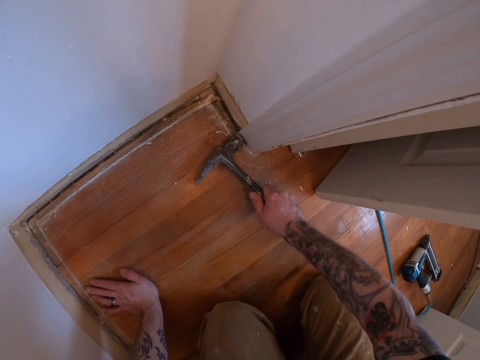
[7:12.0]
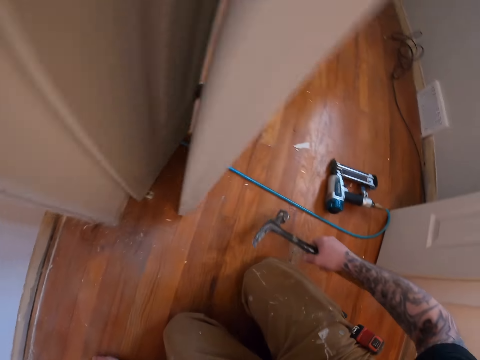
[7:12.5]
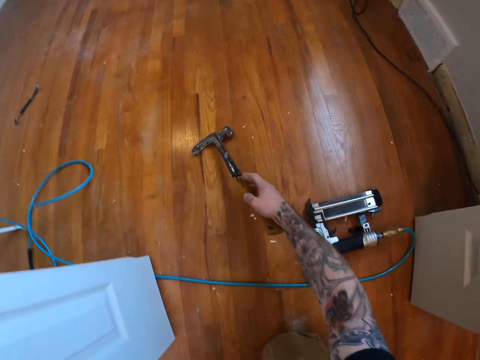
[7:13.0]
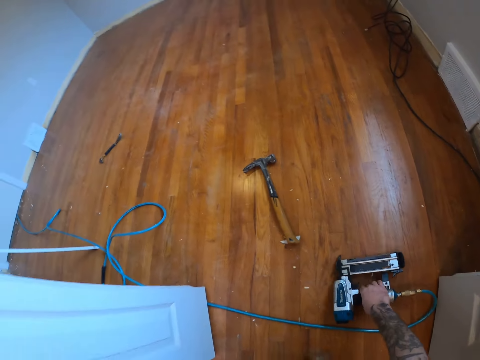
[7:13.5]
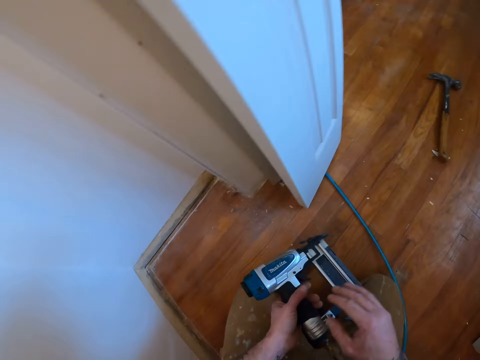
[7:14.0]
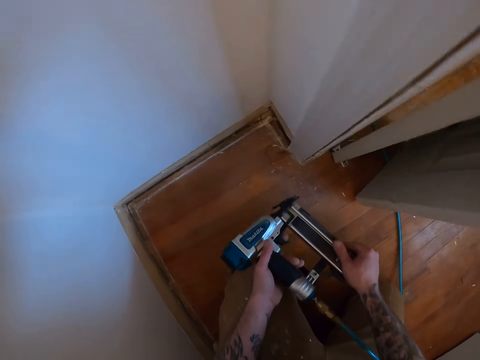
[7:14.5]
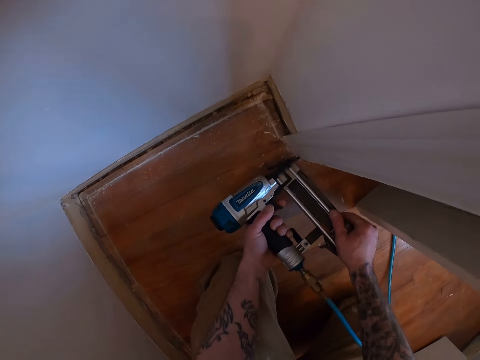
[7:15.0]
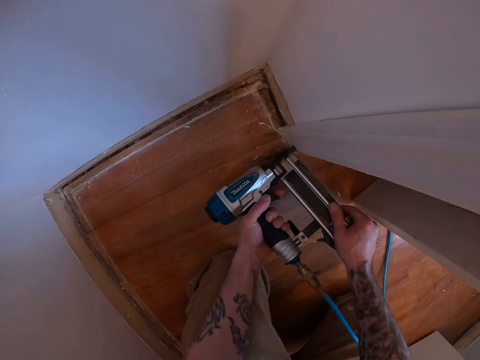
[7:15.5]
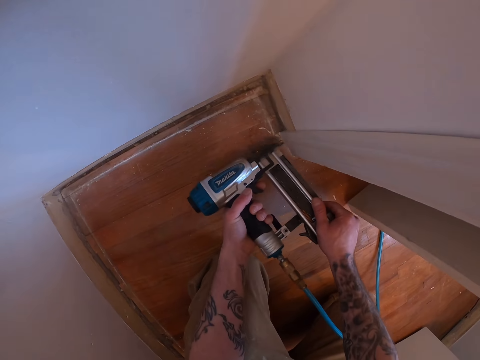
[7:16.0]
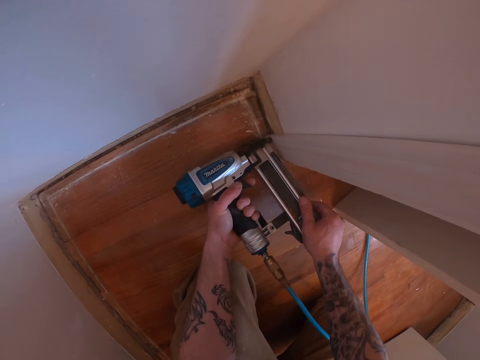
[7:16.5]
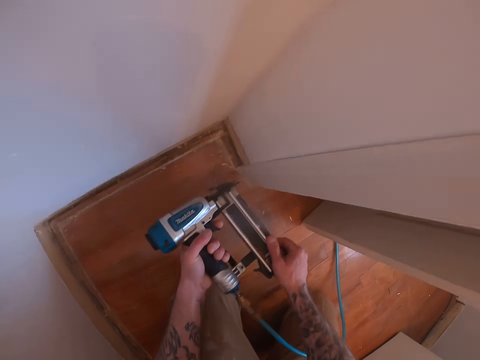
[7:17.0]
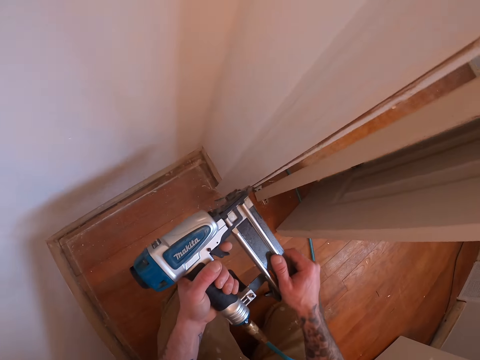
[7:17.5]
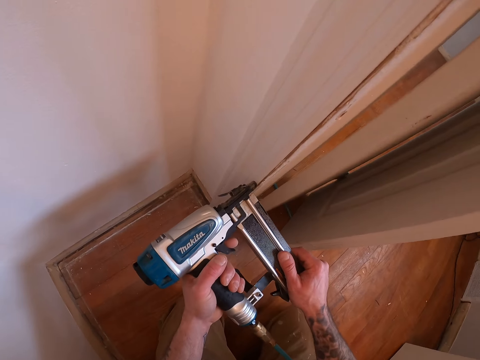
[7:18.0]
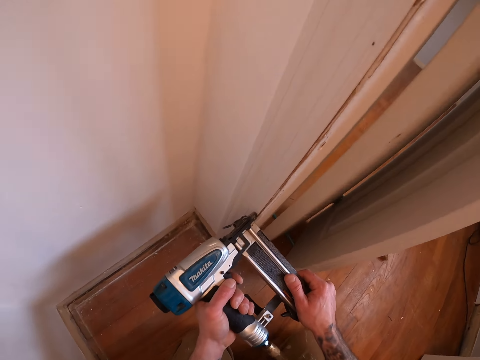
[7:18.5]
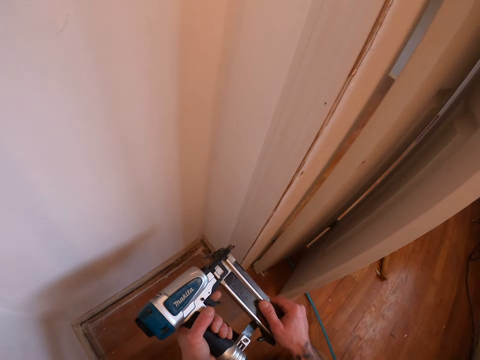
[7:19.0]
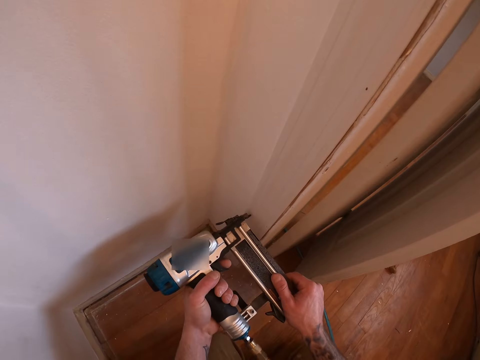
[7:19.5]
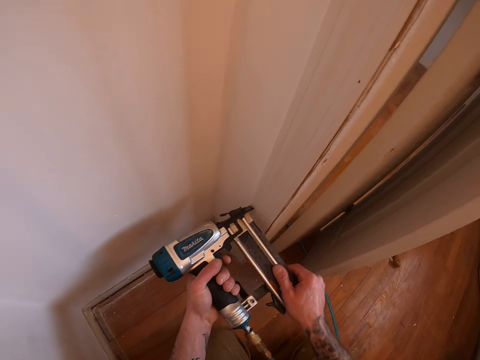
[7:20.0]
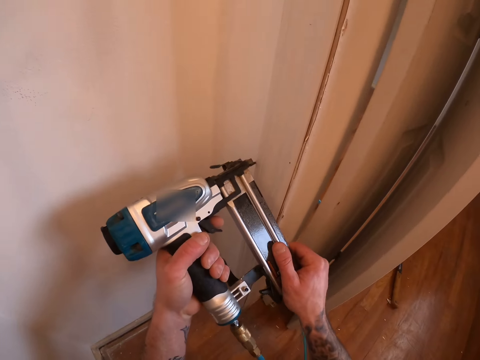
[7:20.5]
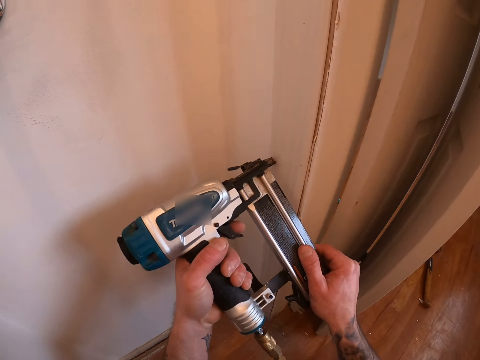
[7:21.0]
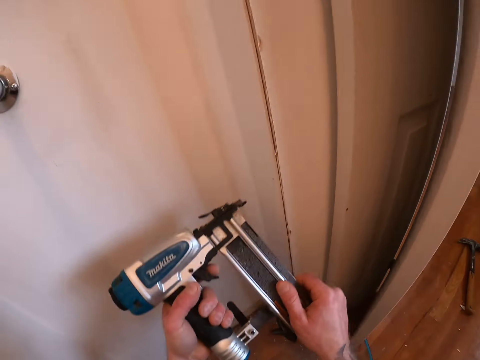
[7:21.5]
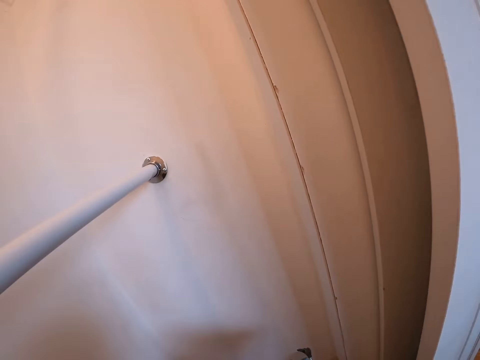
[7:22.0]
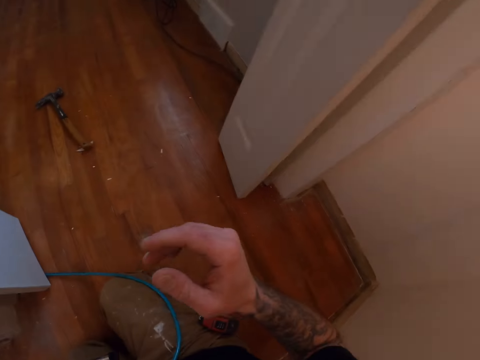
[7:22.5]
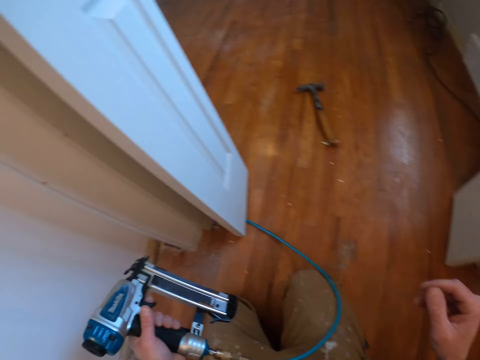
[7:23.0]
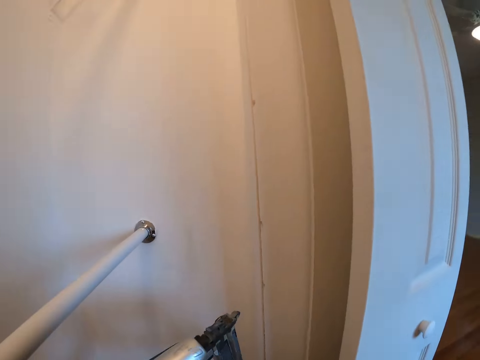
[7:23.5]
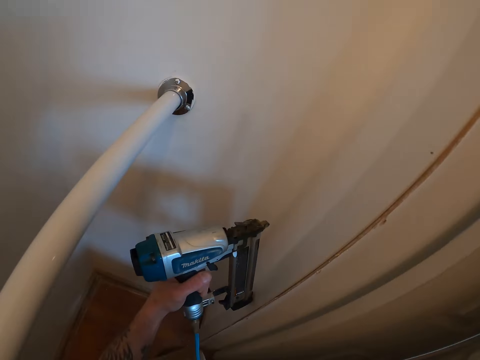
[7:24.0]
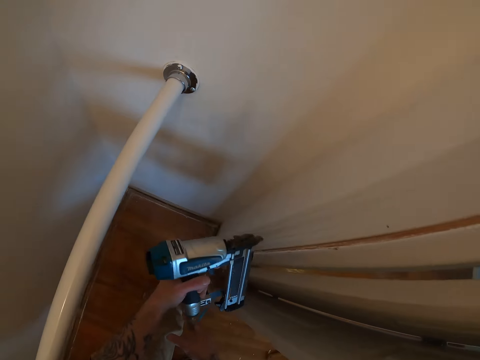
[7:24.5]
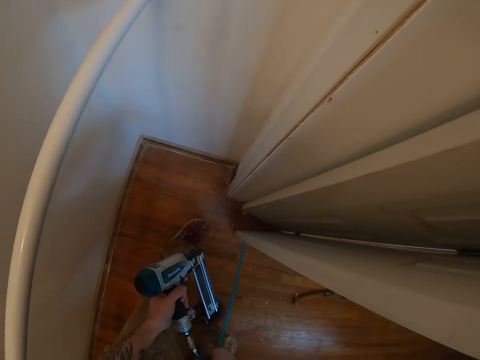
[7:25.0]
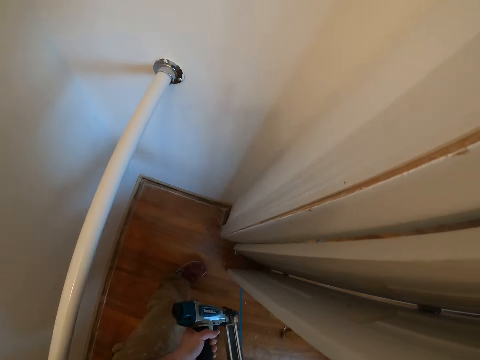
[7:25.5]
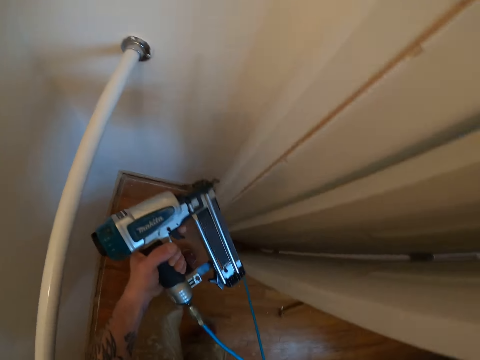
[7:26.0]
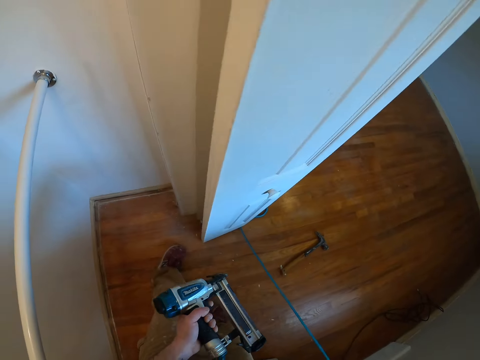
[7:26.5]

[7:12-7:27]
The camera wearer throws the hammer on the floor. He picks up the nail gun from the floor with his right hand. He holds the nail gun with both hands. He fixes the second door frame to the wall with the nail gun in his hands. He adjusts the wire of the nail gun. He stands beside the door.

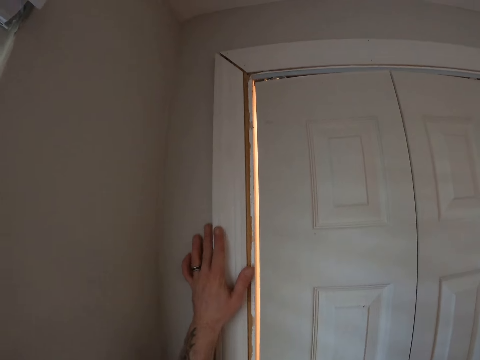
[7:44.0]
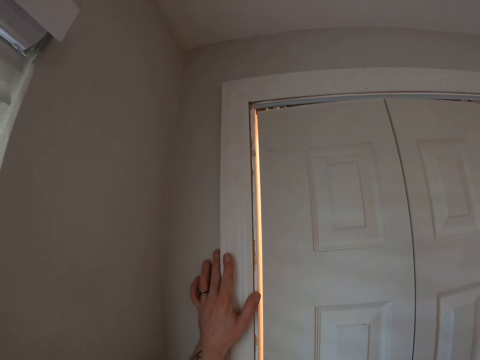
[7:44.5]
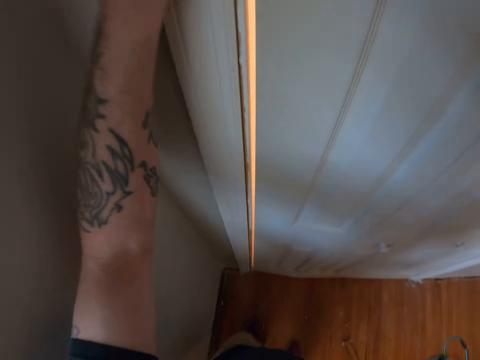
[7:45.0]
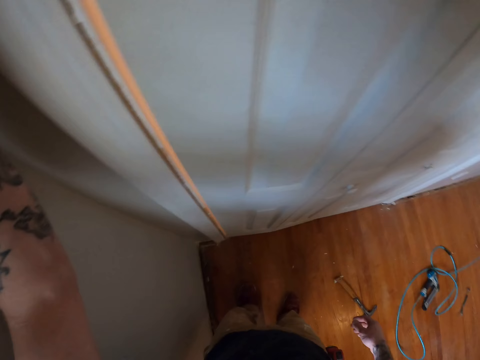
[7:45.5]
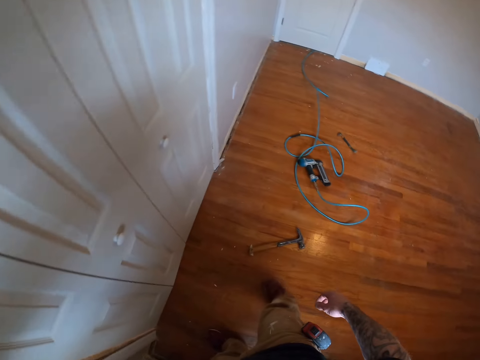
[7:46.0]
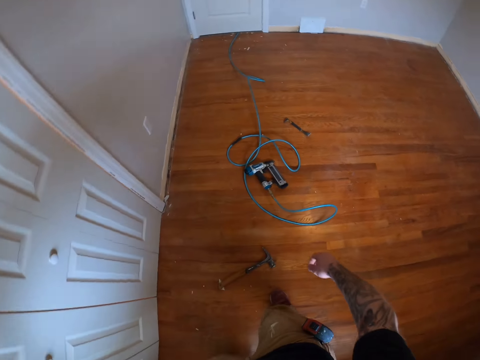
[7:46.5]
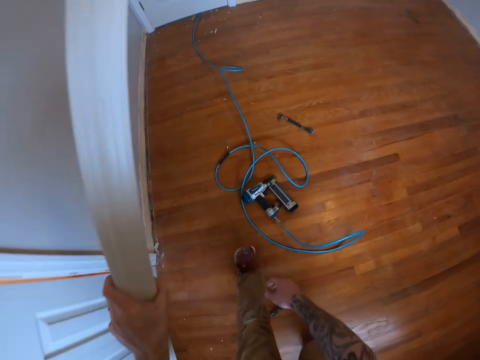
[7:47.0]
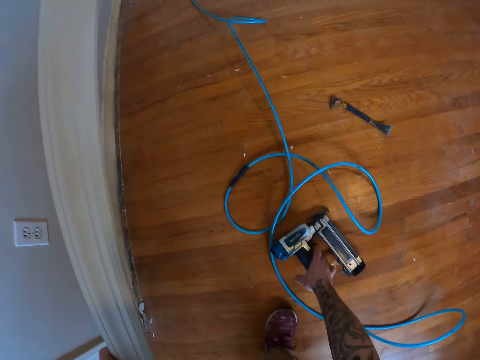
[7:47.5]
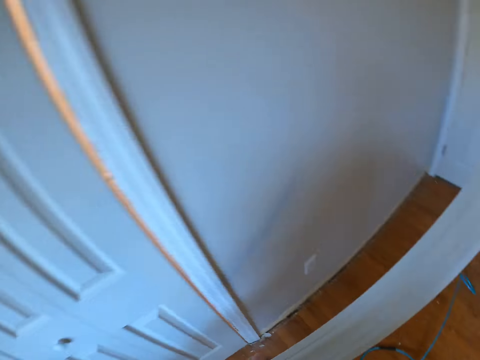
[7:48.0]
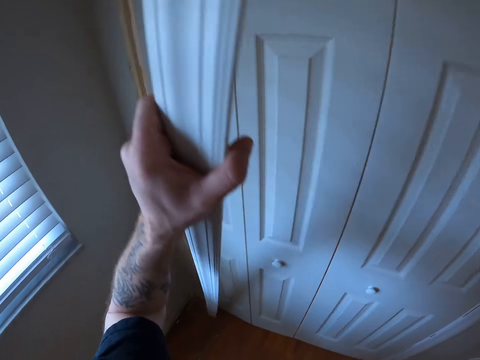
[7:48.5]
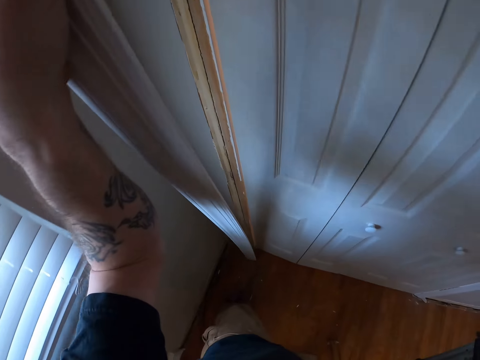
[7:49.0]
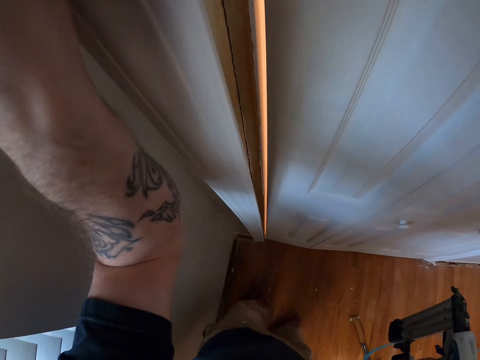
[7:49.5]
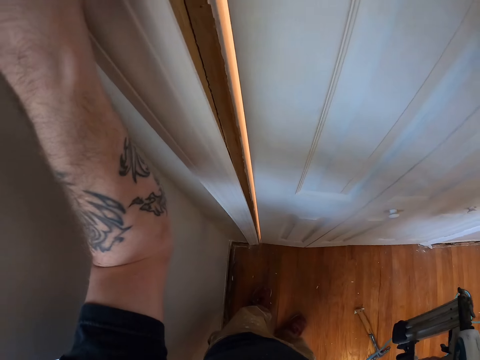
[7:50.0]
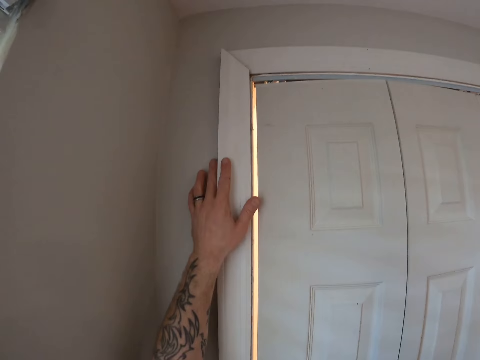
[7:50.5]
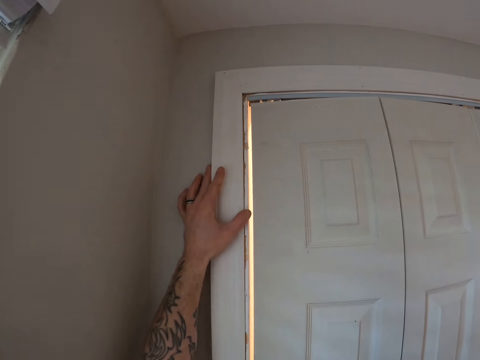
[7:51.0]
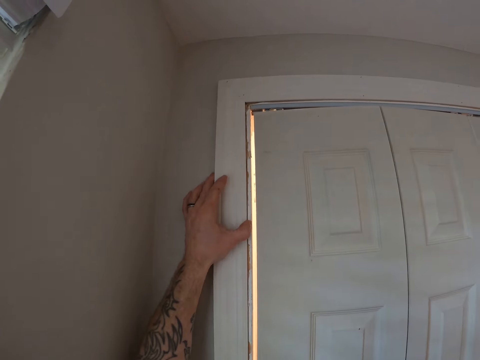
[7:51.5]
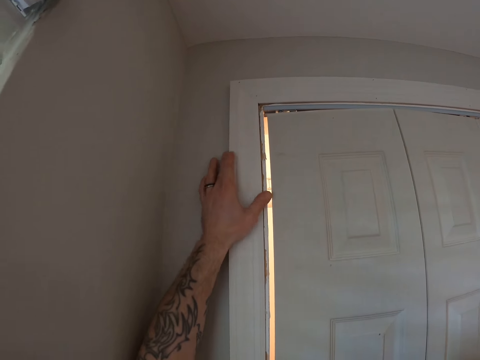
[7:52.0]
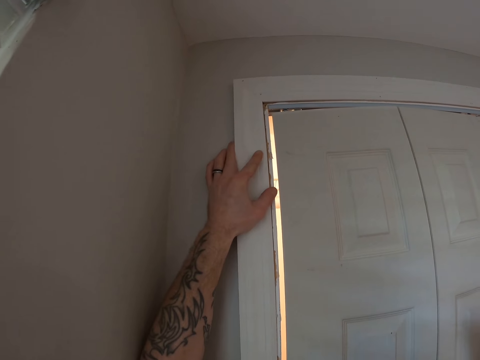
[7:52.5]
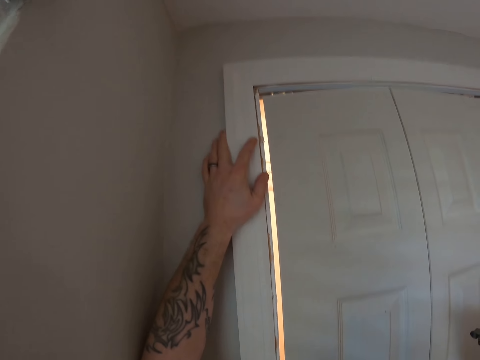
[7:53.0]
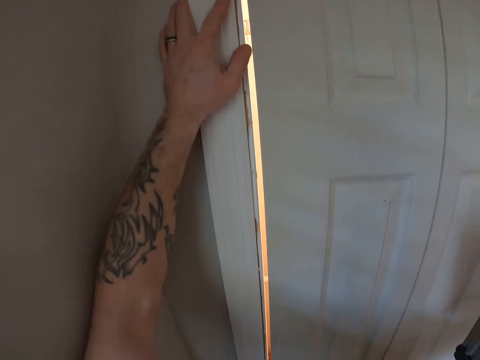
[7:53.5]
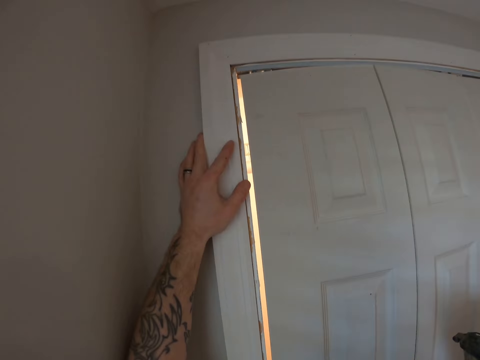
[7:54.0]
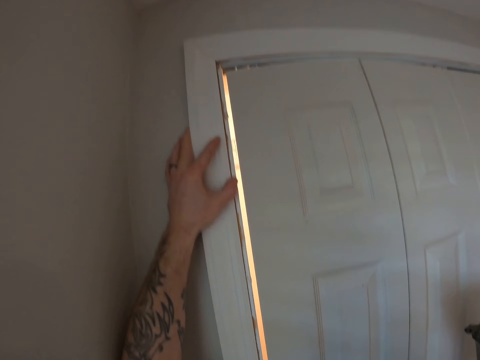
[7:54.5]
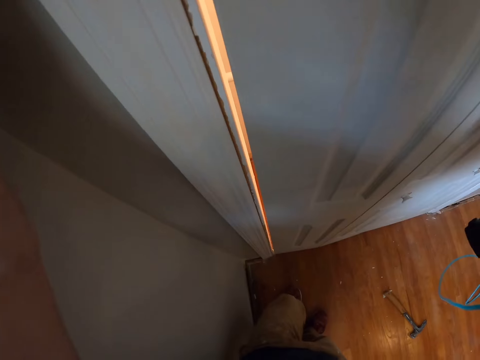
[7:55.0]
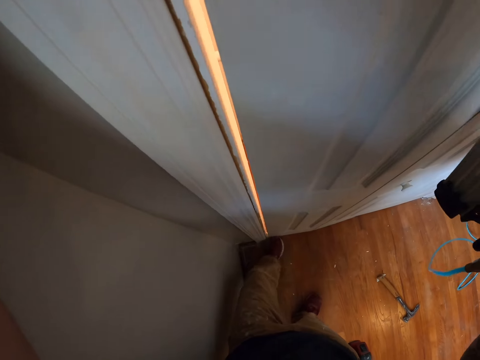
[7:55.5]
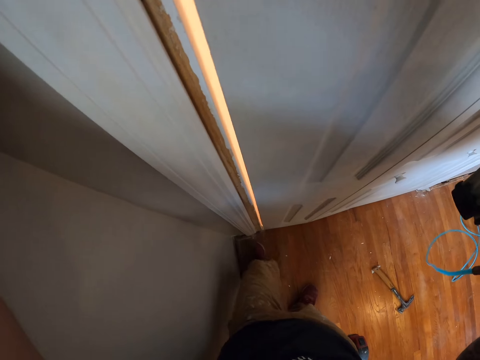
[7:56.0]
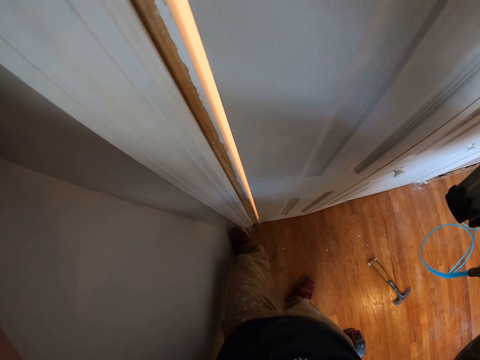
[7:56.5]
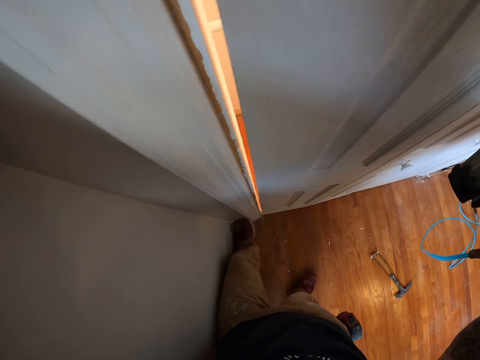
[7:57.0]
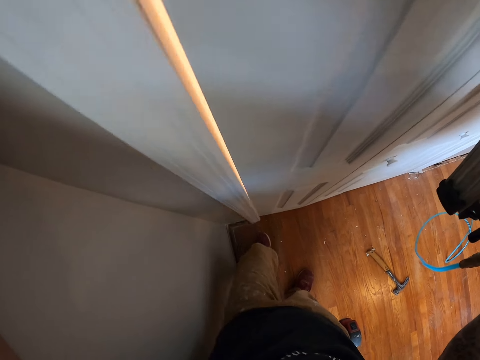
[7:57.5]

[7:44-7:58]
The camera wearer looks at the door casing. He holds the door casing. He picks up the nail gun with his right hand. He places the fourth door frame beside the door with his left hand. He hits the door casing against the edge of the door with his leg.
